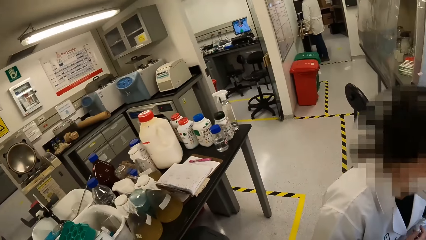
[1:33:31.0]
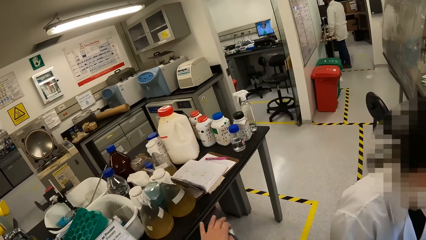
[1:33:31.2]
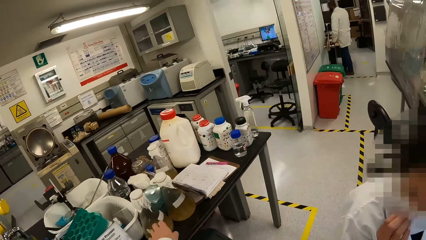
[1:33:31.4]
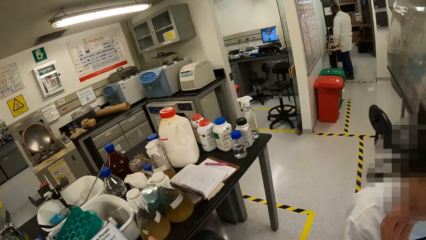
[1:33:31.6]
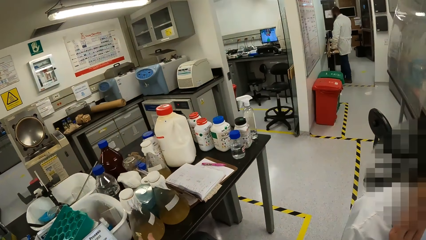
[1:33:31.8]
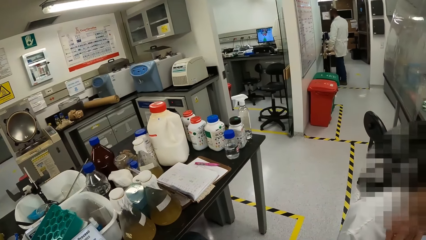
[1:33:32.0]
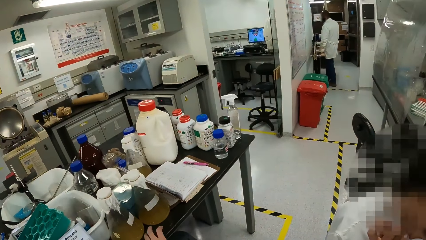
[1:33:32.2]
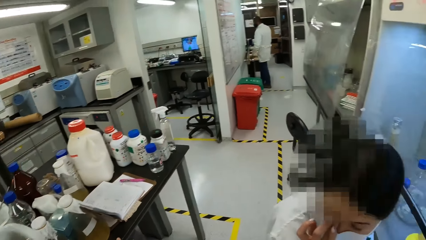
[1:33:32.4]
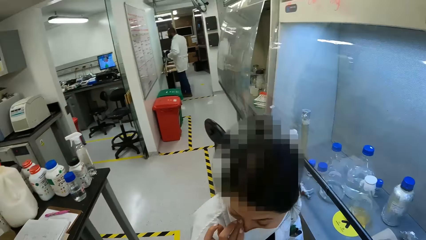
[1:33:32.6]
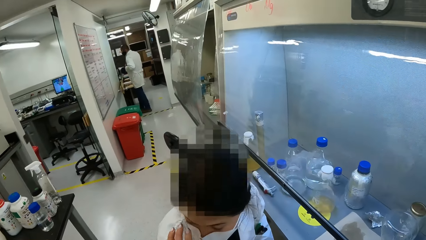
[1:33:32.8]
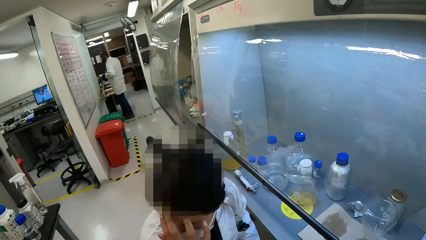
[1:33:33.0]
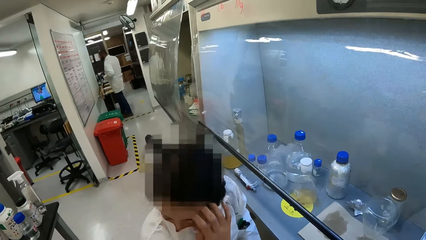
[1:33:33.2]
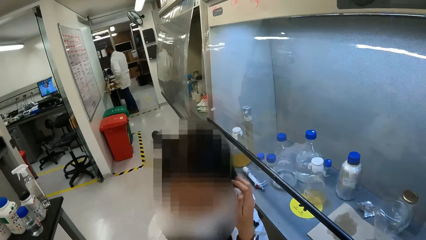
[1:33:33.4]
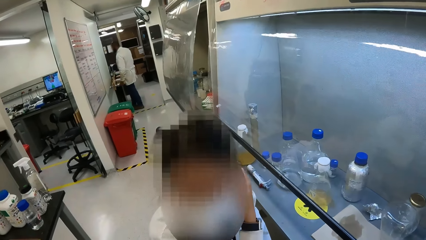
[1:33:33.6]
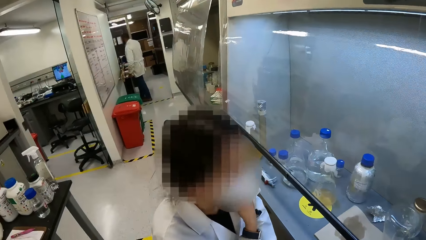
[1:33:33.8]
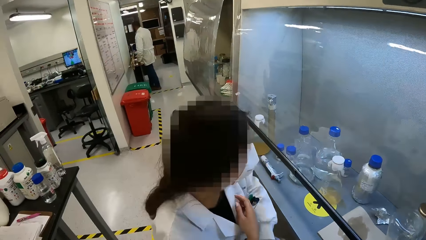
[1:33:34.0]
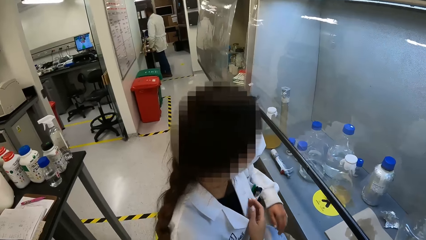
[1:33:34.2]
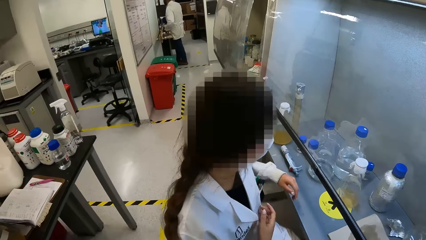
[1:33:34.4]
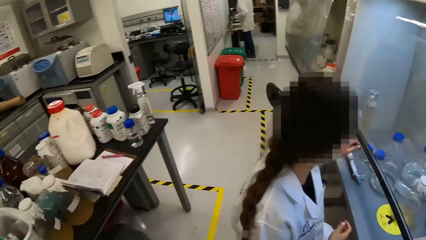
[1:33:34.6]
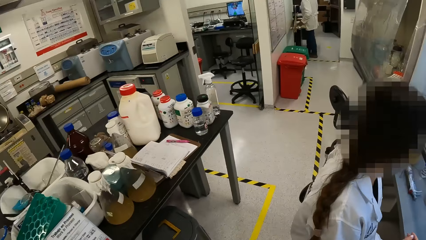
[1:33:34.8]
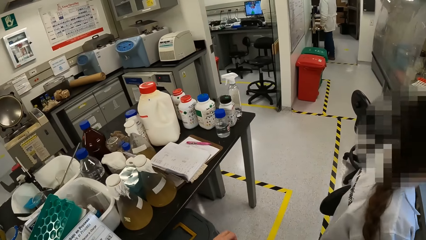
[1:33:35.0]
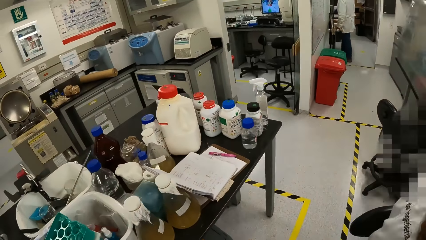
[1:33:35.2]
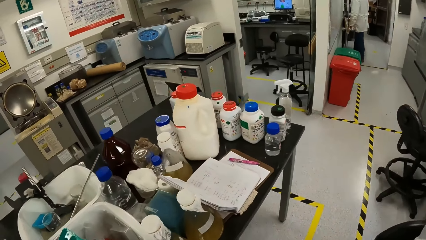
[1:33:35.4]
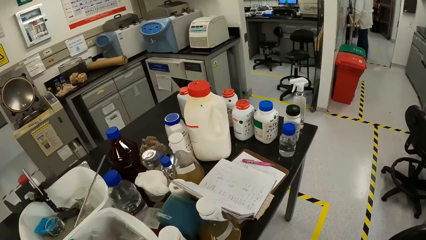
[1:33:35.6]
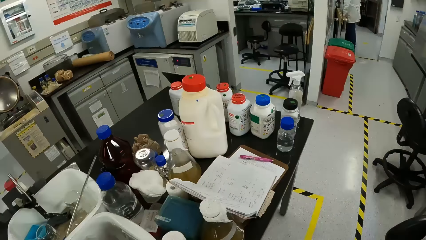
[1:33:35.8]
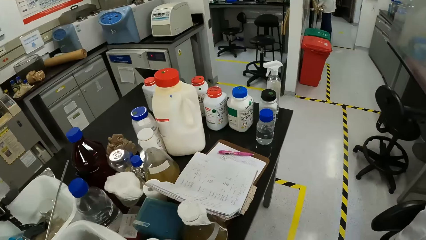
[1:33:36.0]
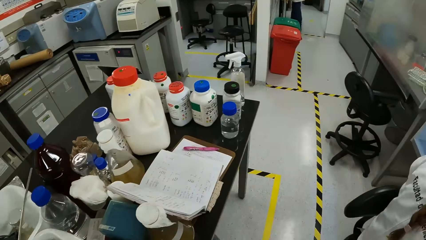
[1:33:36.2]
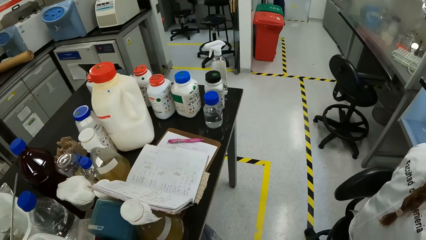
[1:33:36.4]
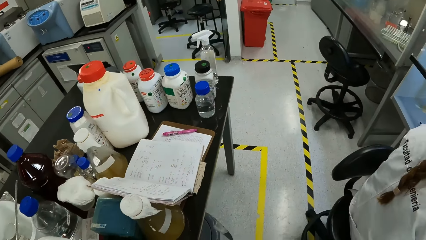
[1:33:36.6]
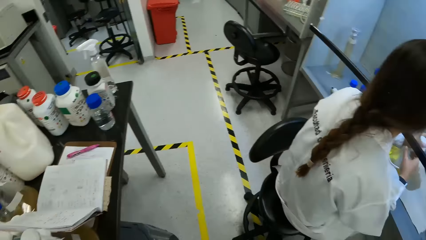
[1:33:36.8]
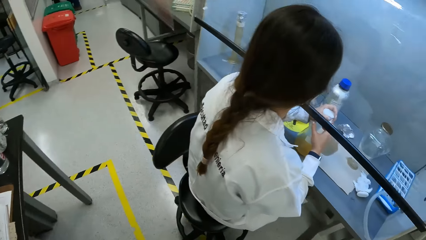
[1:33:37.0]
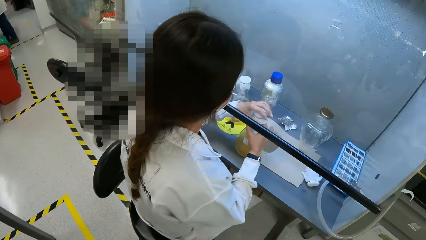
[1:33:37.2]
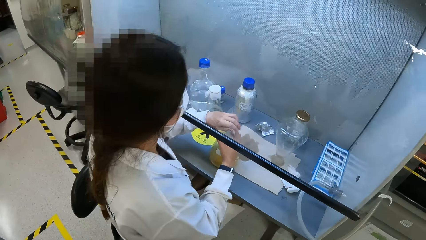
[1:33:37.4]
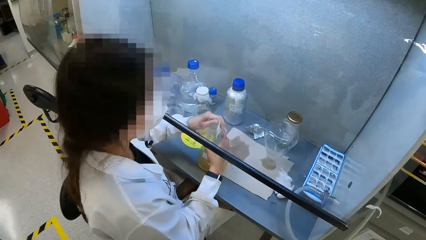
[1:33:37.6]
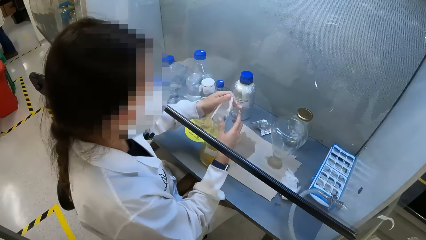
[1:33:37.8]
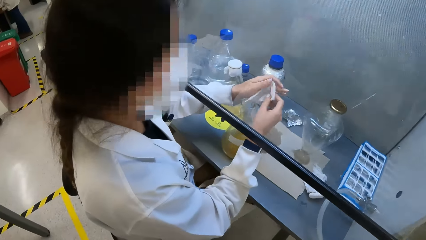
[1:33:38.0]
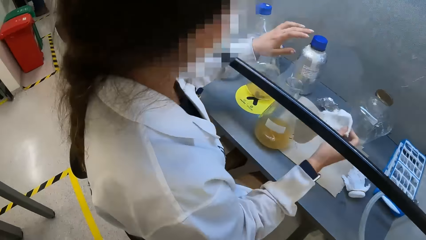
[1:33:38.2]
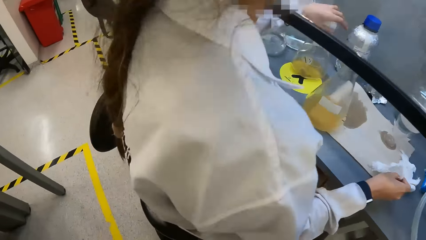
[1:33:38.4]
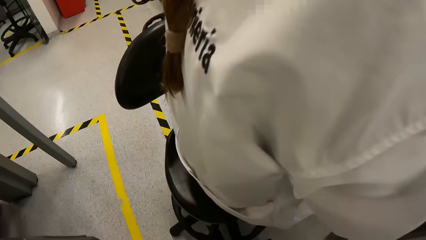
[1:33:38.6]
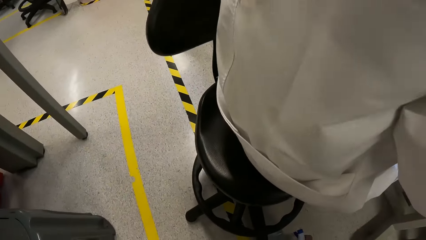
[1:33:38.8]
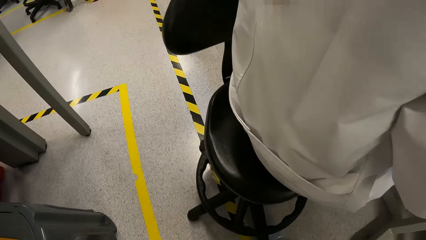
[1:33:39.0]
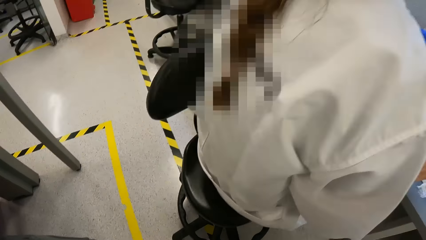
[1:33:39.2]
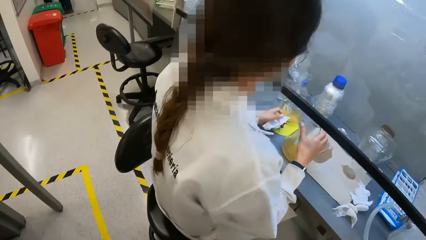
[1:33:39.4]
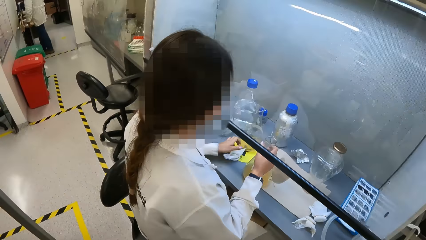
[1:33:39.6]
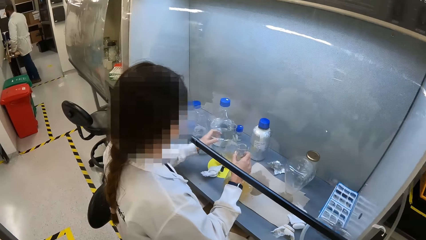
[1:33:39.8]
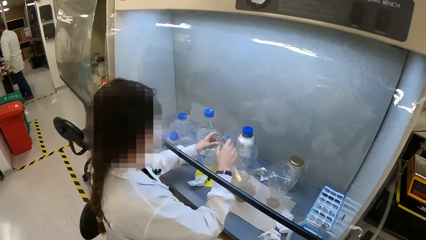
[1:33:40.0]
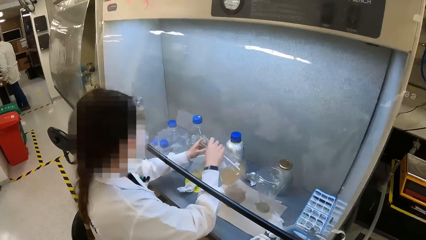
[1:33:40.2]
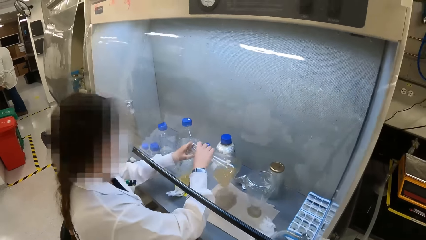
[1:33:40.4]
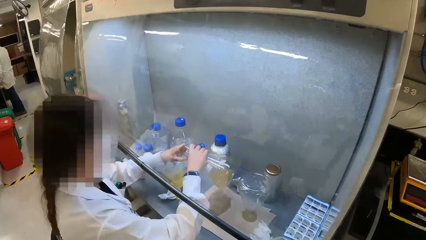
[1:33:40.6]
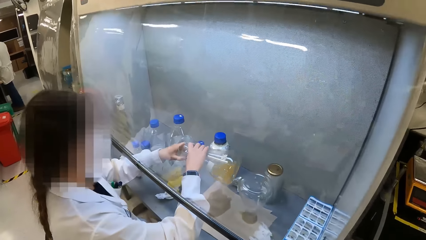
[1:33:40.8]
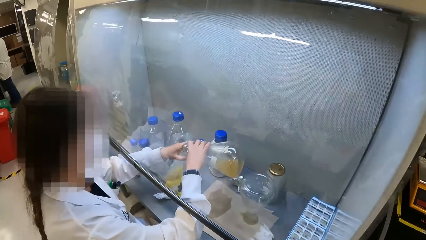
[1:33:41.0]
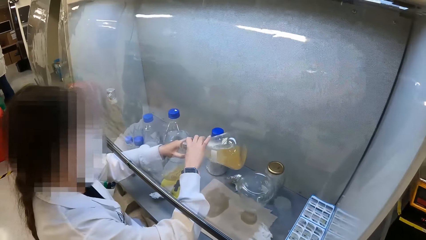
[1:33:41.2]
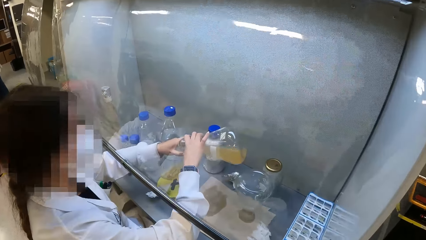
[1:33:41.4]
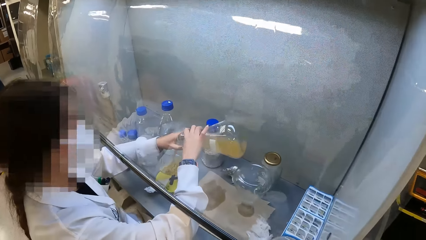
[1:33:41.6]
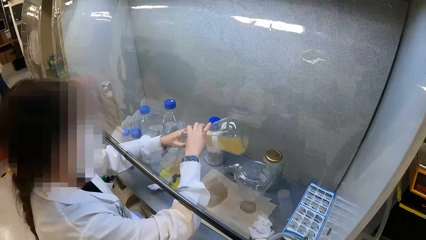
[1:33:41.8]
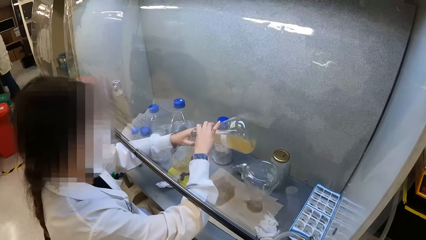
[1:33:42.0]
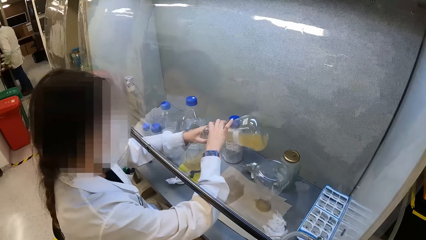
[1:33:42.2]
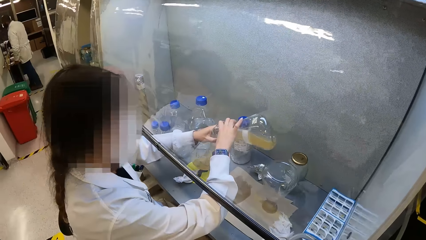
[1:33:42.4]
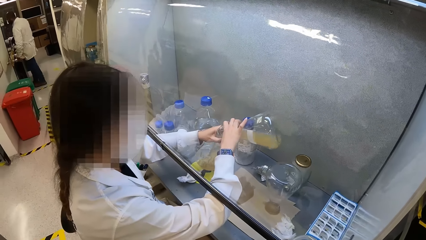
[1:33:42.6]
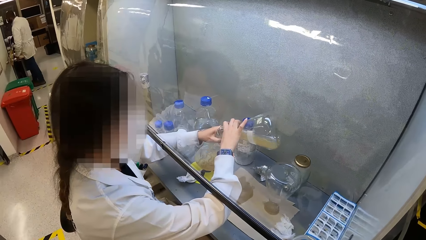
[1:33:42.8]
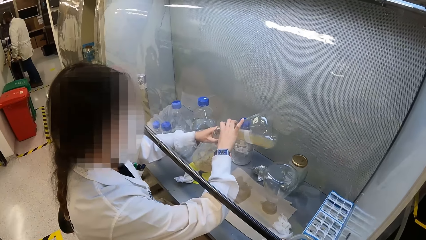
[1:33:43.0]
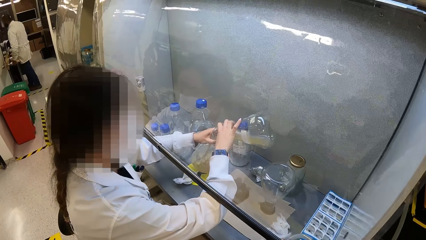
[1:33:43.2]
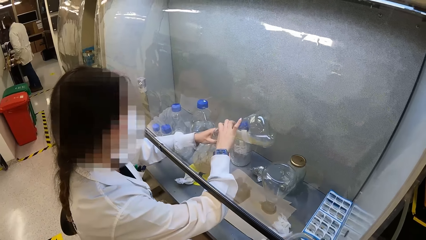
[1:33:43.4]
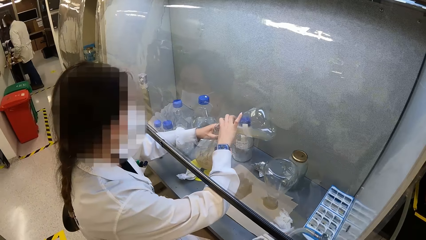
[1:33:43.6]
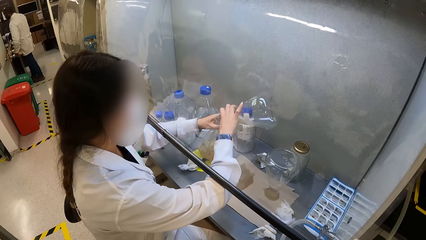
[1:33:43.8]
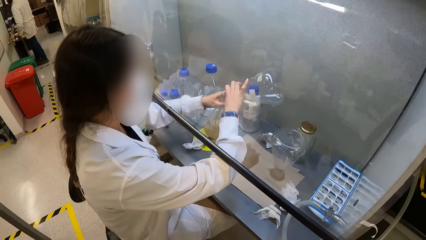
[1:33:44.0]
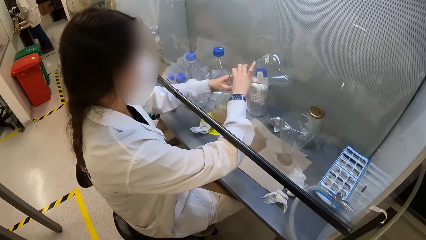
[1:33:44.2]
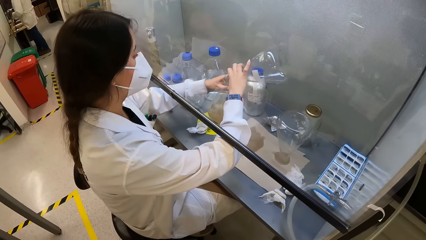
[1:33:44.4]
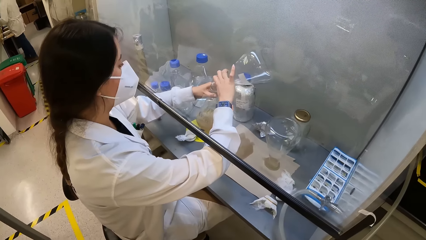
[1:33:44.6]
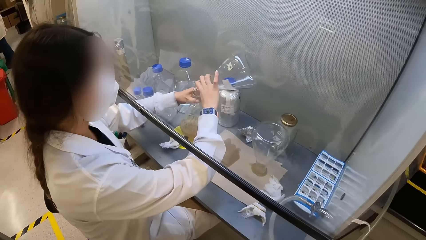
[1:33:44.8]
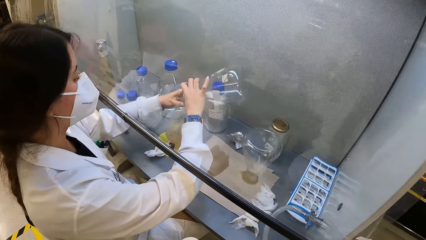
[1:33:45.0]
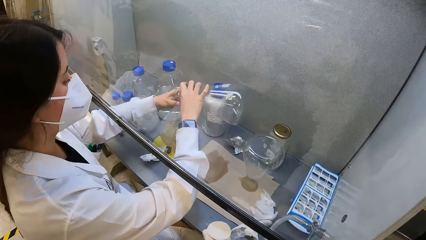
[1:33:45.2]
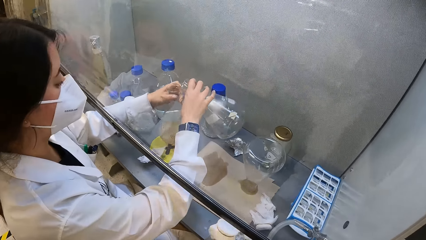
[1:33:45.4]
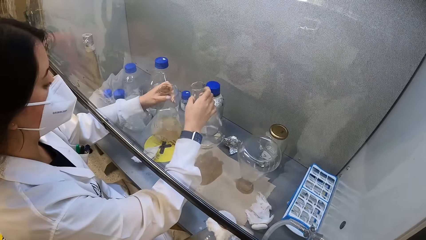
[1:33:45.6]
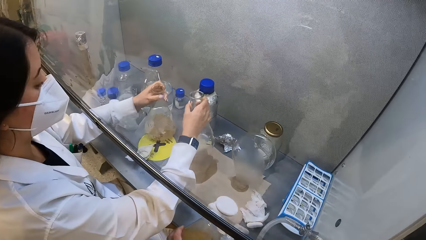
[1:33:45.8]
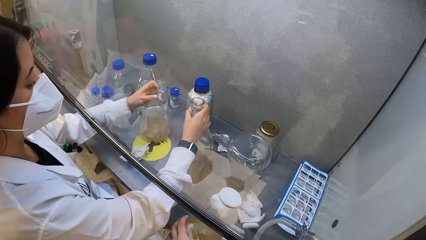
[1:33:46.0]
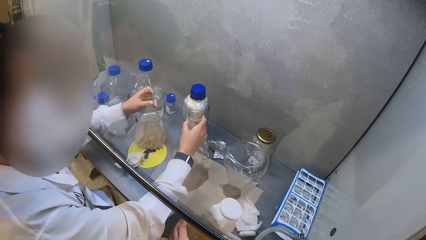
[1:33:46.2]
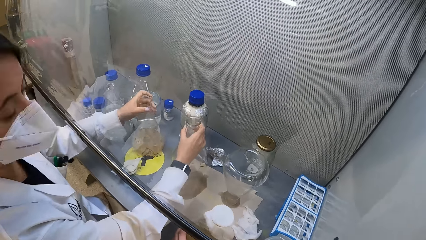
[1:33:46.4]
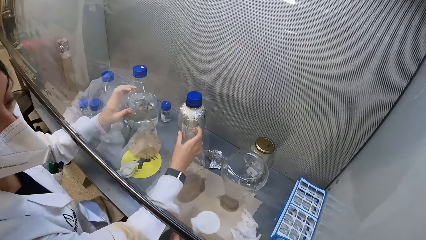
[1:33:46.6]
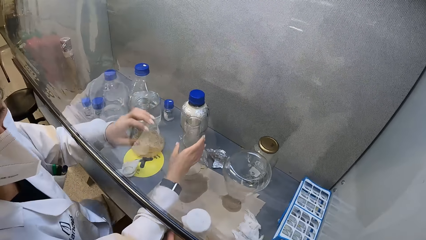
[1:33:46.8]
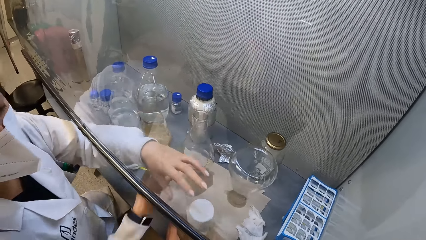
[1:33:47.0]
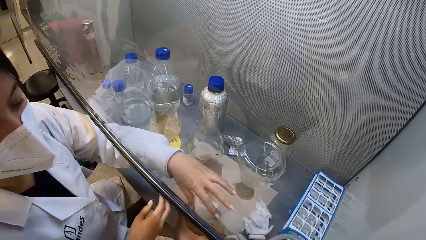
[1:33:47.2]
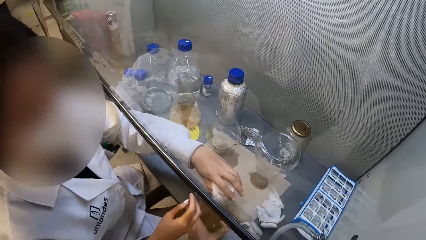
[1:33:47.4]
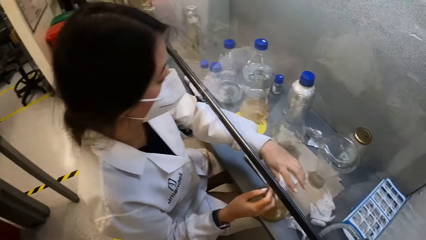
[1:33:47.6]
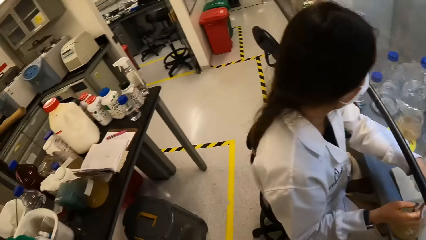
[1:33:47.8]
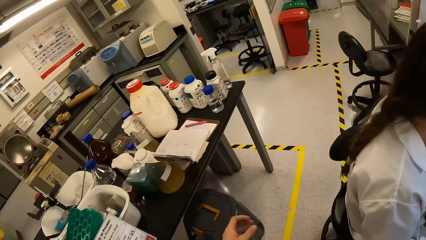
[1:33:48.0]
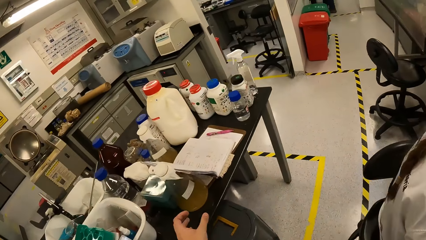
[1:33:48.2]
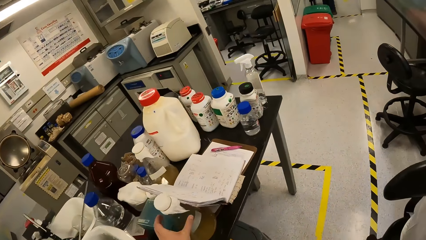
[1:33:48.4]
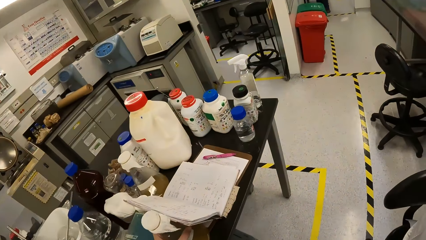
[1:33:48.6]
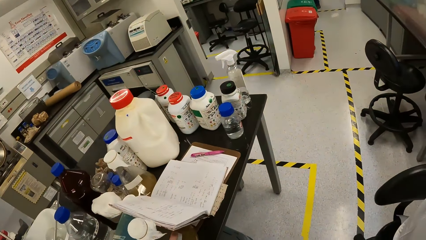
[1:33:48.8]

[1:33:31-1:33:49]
The camera wearer looks around the room and moves a hand. The woman moves a hand on her face. The camera wearer moves around the room and looks at the table. The woman holds a Florence flask or lab beaker with hands and removes a cover. She switches the cover to the other hand, puts the napkin in the laminar flow cabinet, transfers a liquid into another lab beaker and puts the lab beakers in the laminar flow cabinet. The camera wearer puts down a glass flask. They give the woman a lab beaker. The woman takes the glass flask from the camera wearer.
